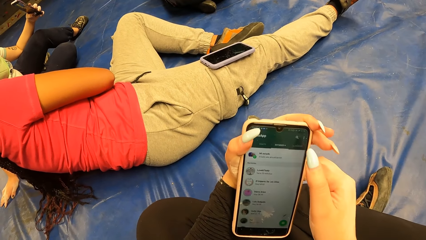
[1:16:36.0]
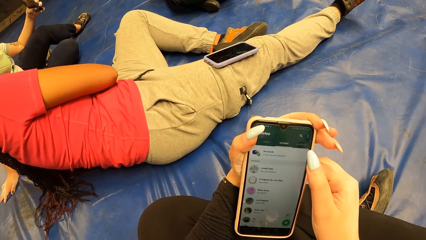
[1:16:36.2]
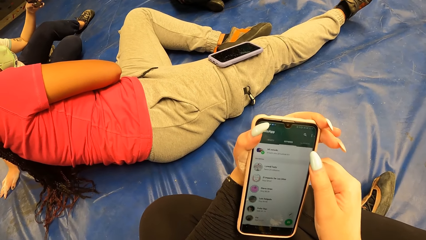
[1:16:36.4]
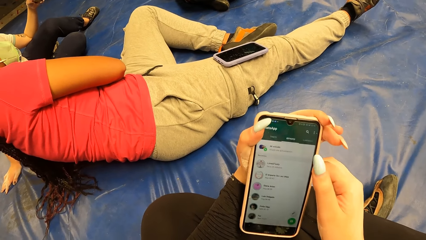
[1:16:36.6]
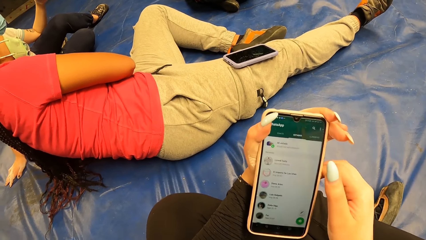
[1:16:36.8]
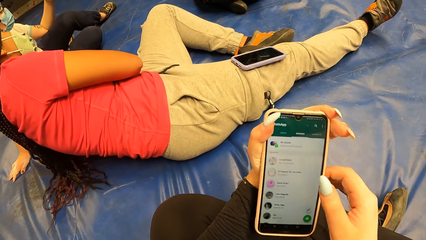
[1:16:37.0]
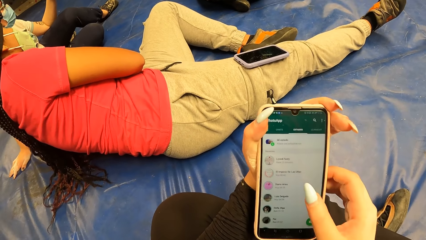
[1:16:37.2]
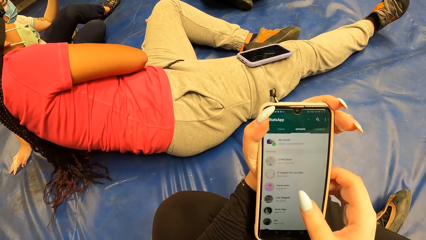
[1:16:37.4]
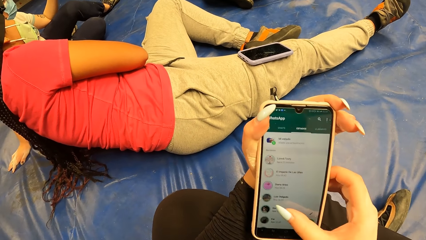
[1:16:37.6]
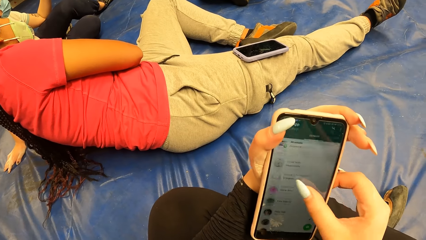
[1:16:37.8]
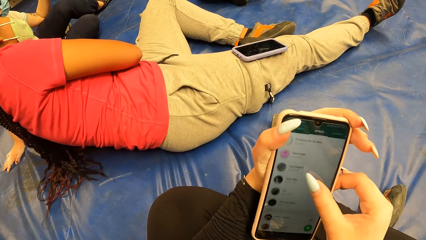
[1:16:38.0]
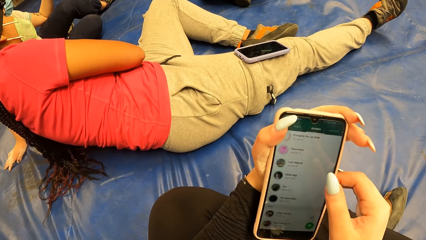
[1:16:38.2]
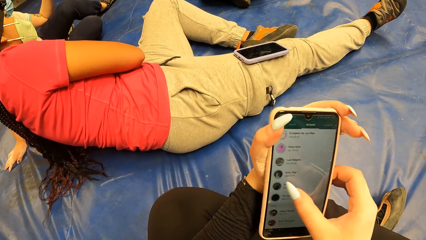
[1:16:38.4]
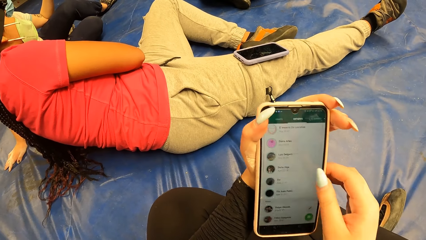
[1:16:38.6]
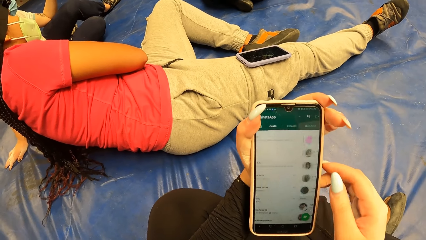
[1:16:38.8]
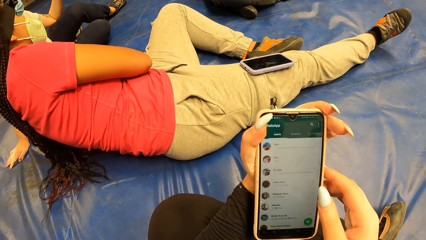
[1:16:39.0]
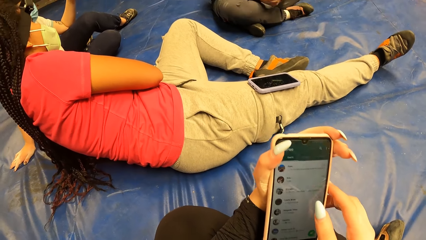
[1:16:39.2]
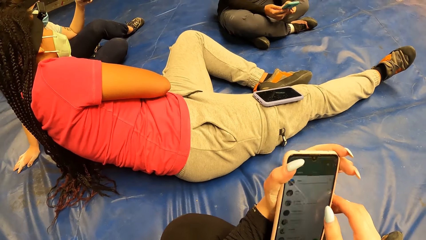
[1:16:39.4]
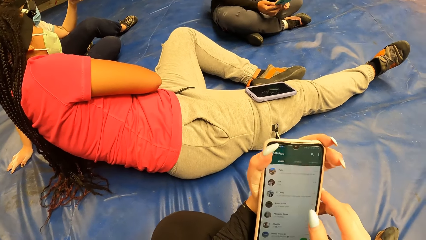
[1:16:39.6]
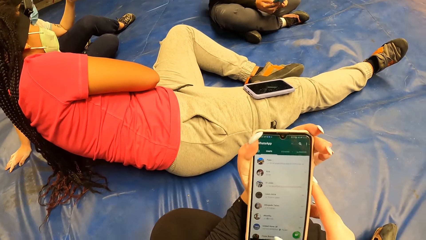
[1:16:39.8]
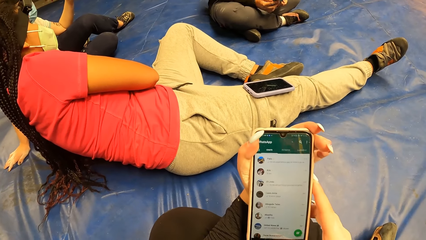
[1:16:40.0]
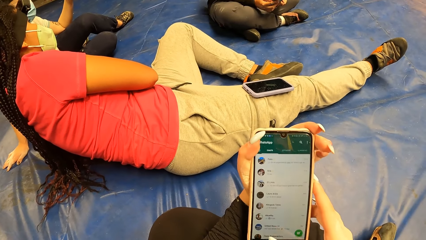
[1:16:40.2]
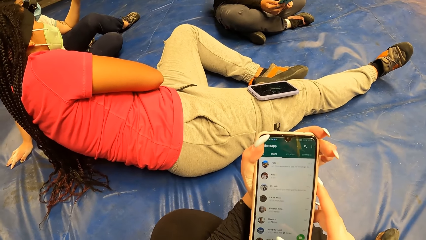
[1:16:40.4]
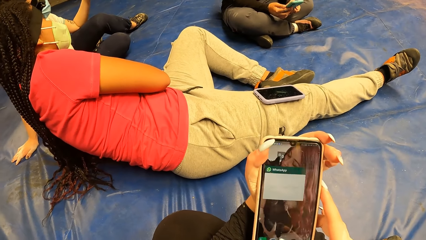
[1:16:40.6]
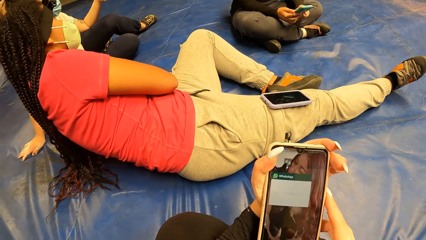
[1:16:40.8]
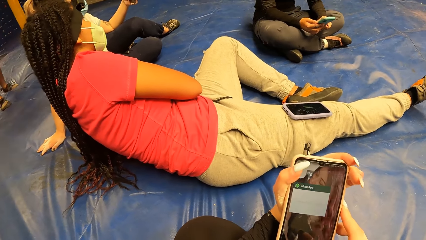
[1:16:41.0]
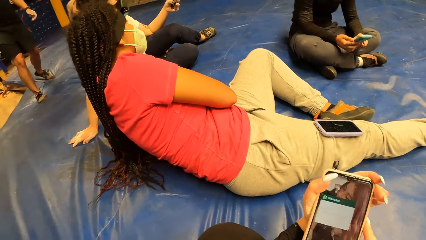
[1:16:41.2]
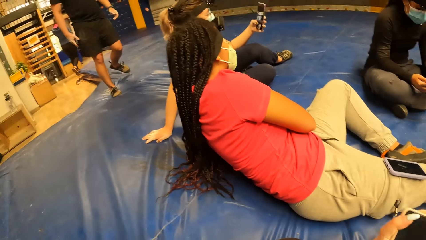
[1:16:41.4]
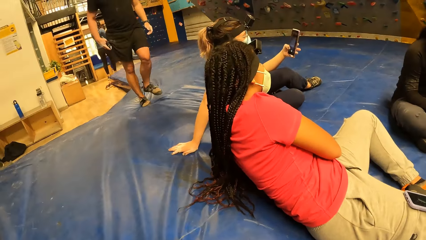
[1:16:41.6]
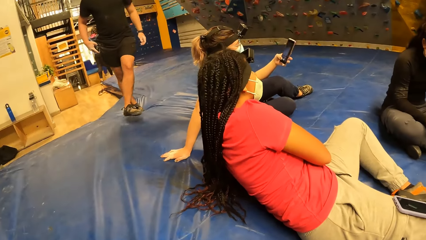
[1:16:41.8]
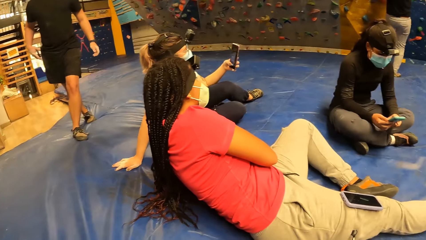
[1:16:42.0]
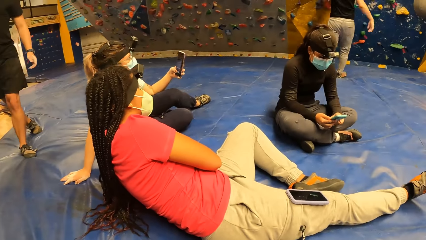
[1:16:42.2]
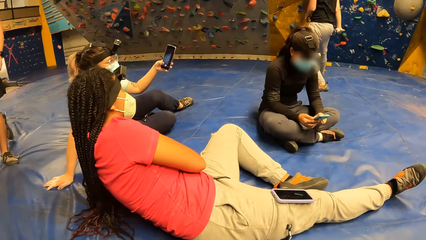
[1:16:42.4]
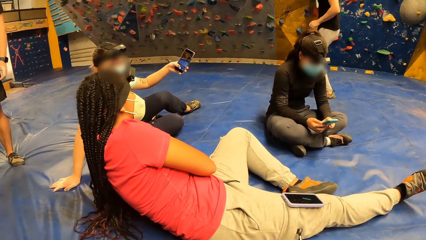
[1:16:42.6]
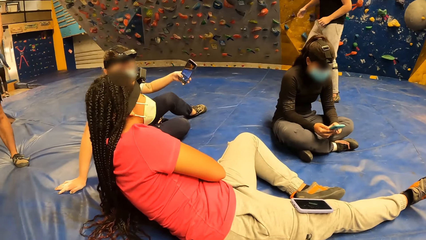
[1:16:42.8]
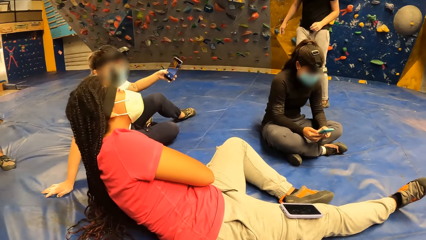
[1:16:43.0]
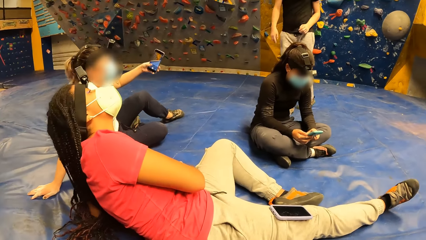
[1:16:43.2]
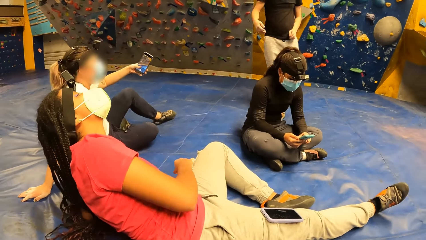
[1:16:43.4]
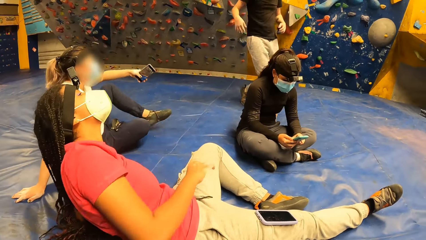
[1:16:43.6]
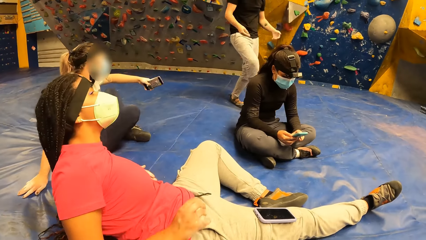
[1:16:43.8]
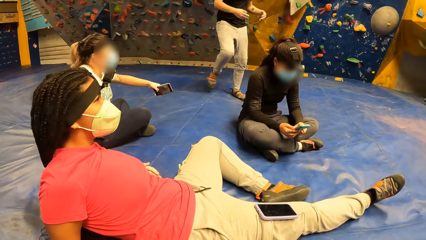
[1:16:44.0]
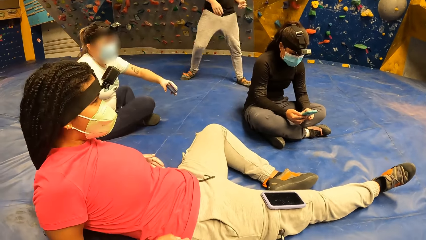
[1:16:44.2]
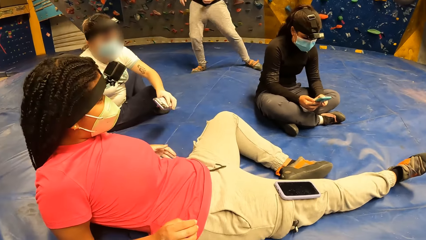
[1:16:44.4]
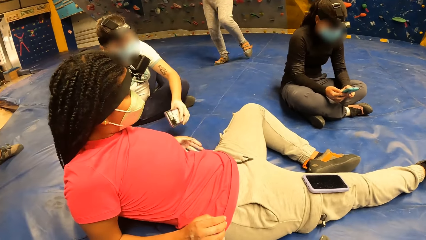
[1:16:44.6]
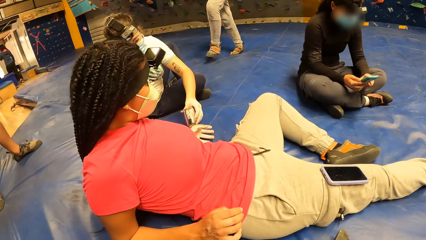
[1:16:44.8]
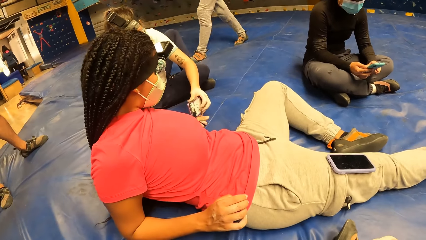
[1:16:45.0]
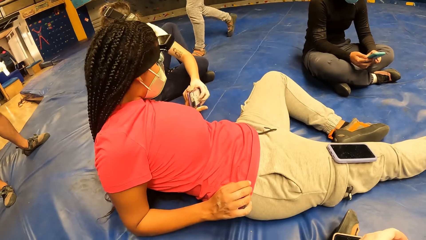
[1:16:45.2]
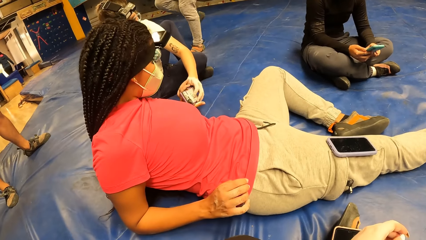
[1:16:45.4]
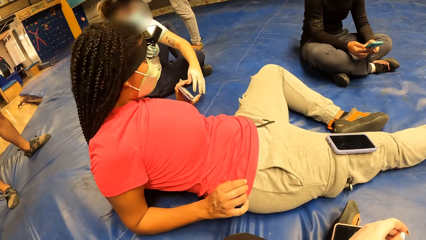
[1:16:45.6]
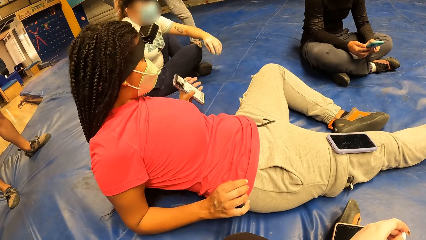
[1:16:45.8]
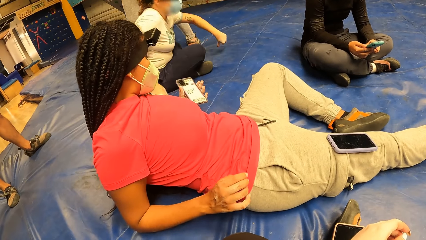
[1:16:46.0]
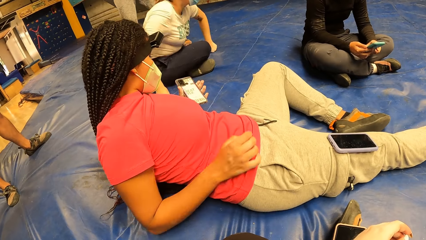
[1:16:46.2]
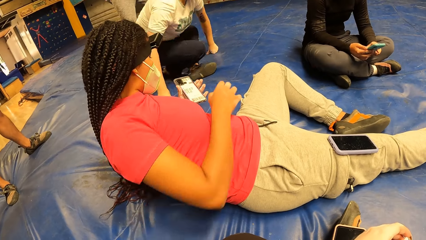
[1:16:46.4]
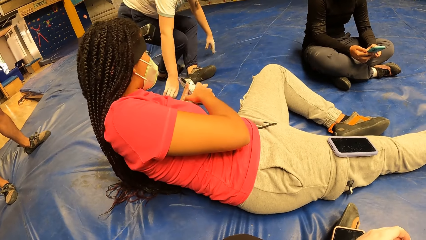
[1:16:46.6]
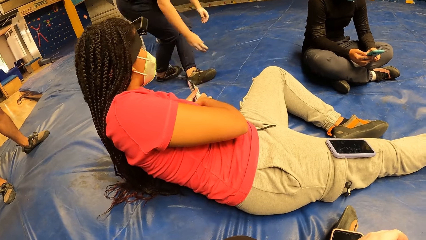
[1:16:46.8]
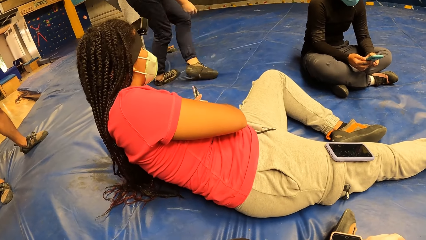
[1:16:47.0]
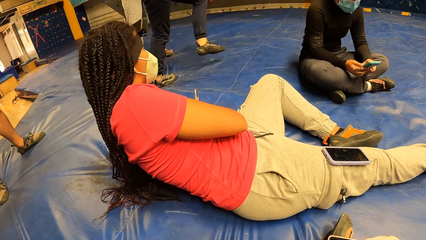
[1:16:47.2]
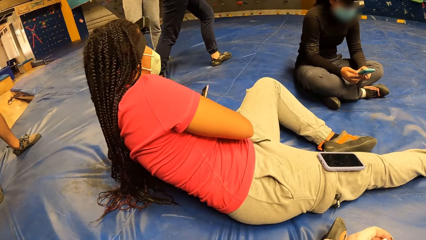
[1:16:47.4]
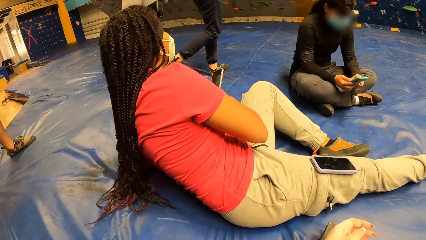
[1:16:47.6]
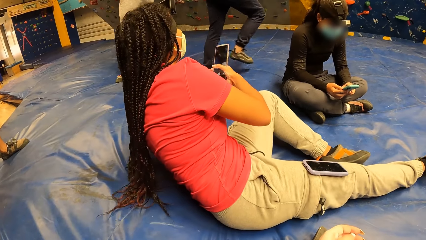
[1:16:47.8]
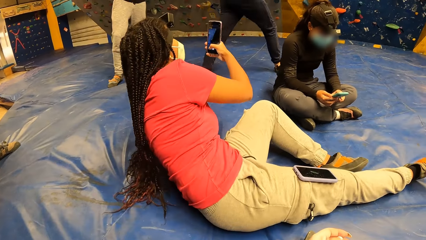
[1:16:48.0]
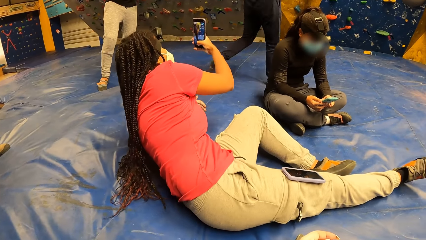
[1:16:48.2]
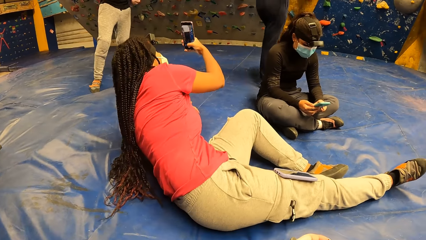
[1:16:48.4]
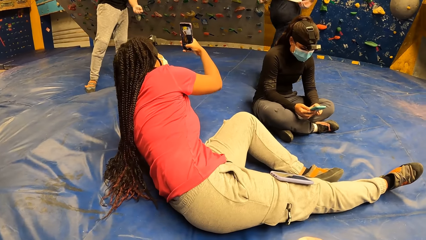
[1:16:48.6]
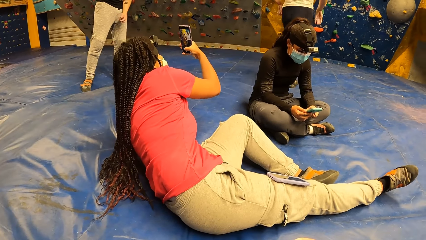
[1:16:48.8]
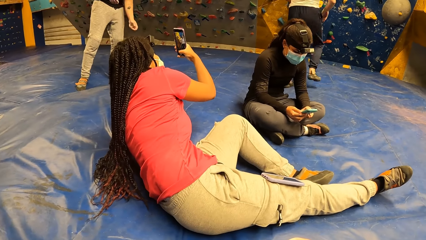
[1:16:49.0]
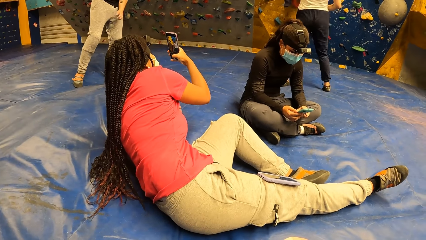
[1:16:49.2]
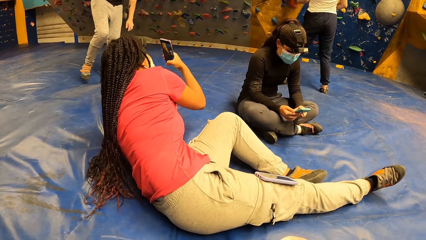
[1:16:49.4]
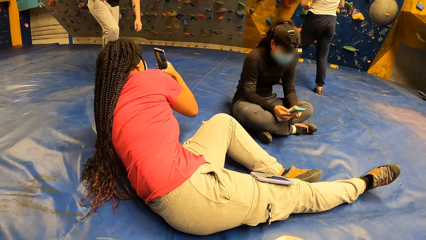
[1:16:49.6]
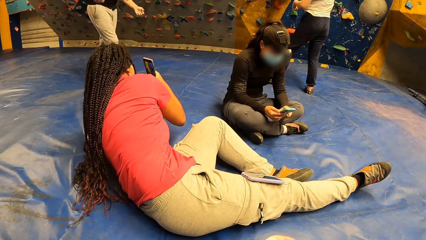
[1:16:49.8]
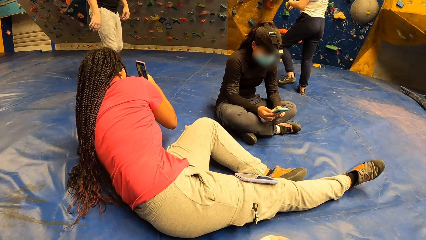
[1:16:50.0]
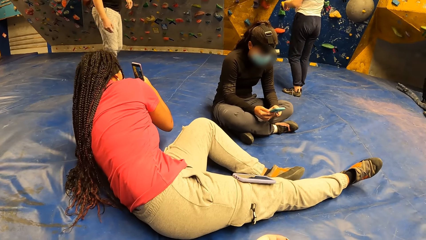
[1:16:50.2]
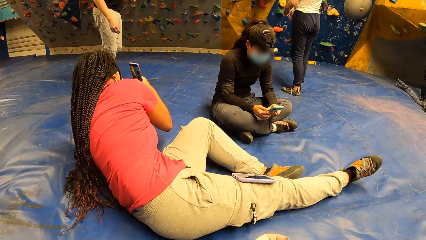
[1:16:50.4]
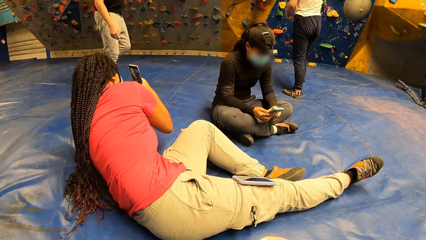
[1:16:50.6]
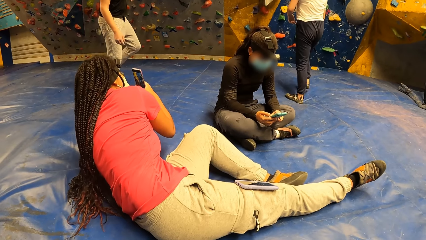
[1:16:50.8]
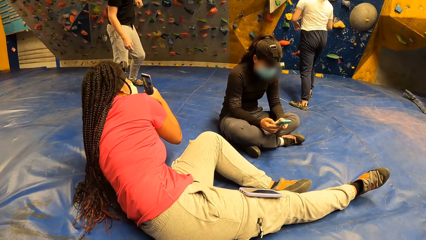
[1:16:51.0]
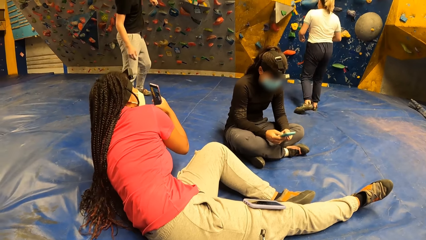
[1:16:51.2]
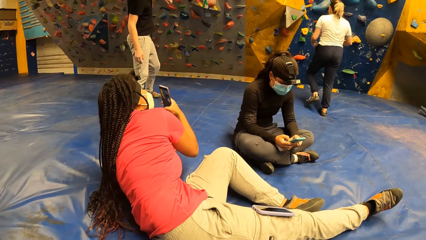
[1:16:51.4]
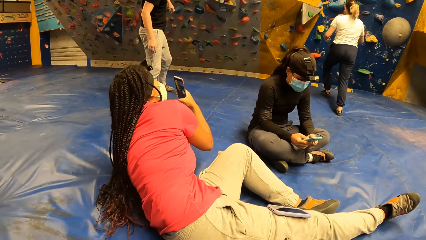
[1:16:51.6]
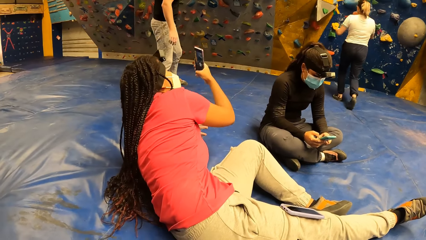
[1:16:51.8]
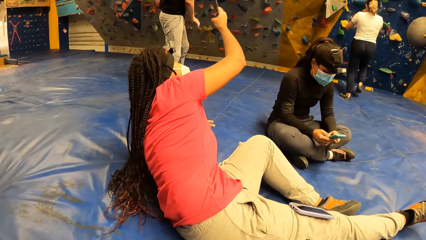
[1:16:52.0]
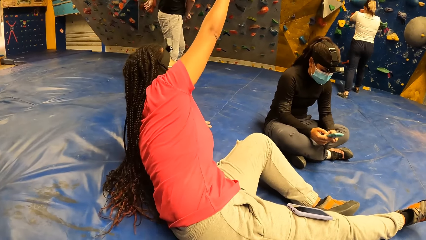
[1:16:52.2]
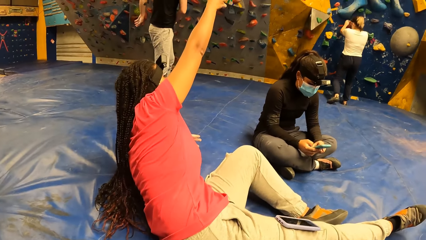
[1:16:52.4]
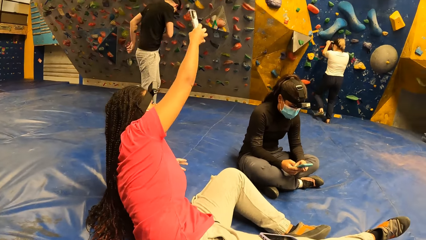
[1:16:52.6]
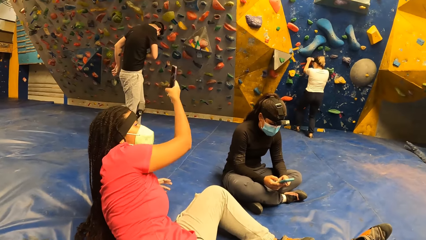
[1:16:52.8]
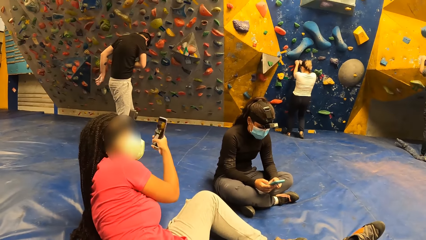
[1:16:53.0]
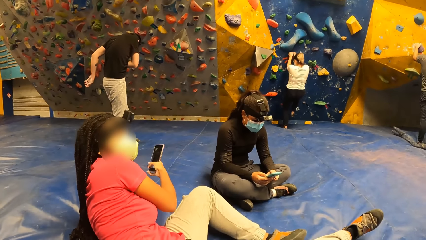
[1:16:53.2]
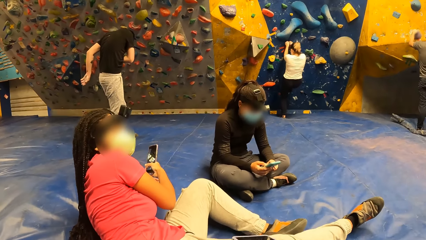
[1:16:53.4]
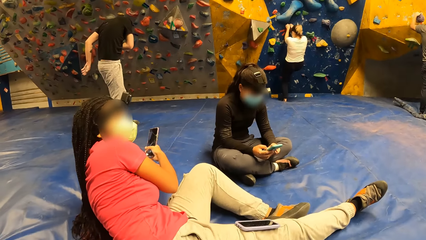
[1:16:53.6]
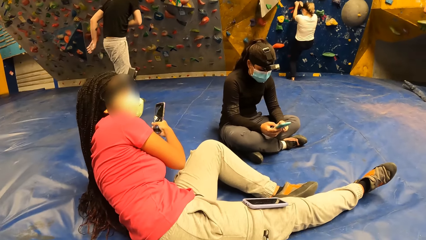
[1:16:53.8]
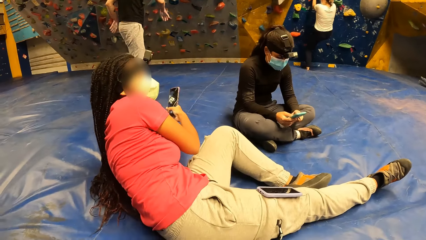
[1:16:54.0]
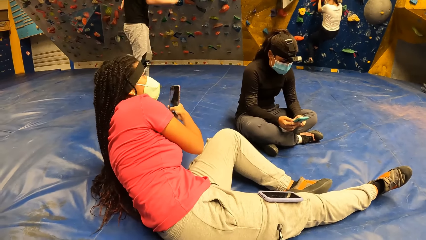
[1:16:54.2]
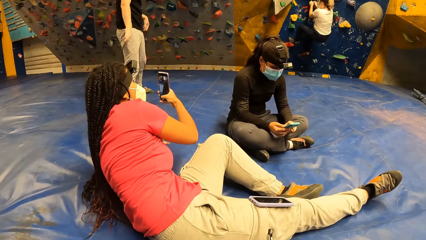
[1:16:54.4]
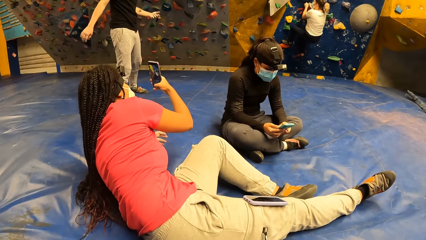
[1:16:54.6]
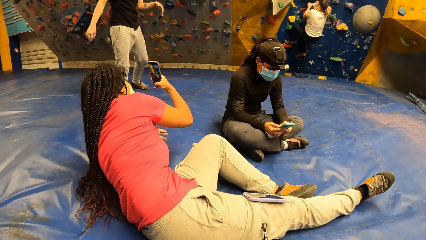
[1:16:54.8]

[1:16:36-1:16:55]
The camera wearer looks around. A woman stretches a phone towards another woman with her left hand. The other woman collects the phone from the first woman with her left hand. A third woman rises from a mat. A fourth woman holds the phone with her right hand. The fourth woman records the third woman with the phone in her right hand. The third woman walks to the bouldering wall. The third woman climbs the bouldering wall with both hands.
